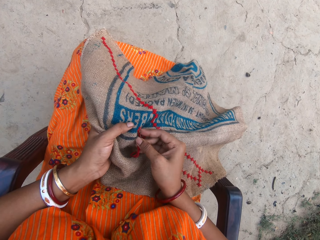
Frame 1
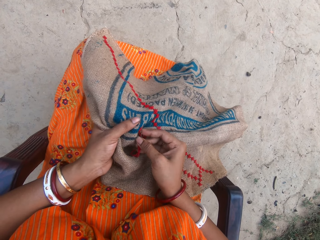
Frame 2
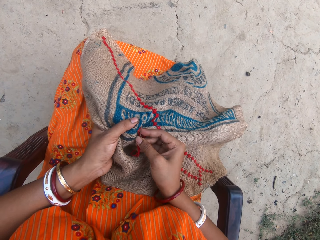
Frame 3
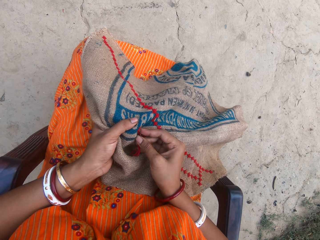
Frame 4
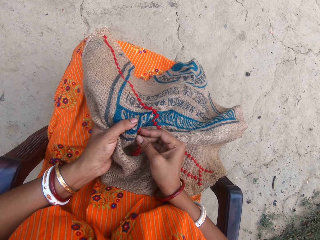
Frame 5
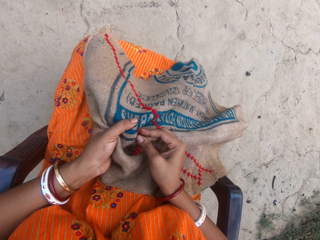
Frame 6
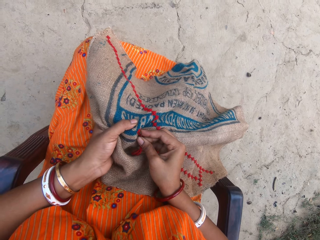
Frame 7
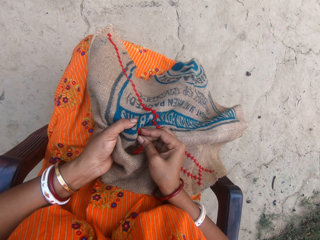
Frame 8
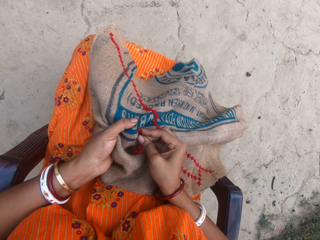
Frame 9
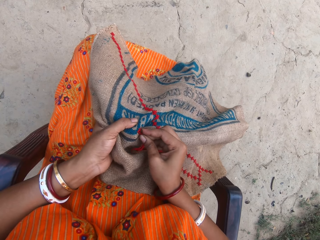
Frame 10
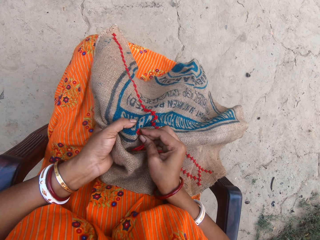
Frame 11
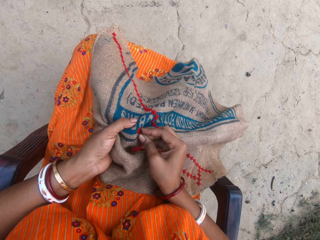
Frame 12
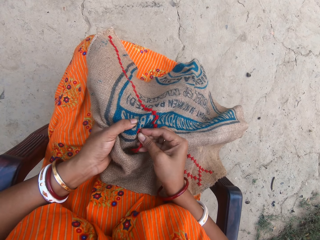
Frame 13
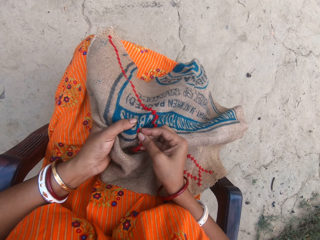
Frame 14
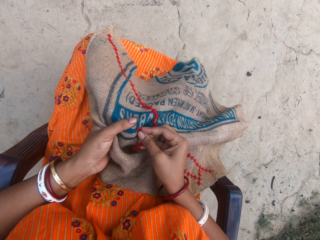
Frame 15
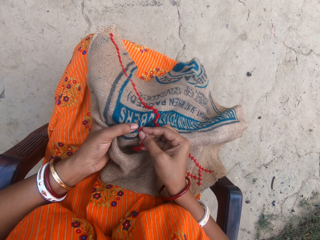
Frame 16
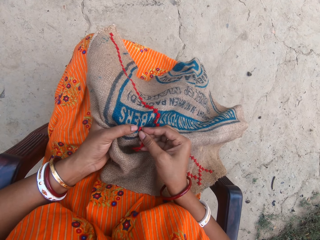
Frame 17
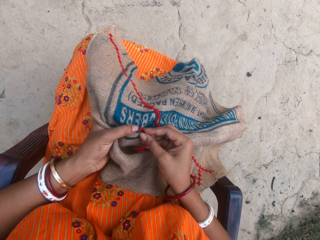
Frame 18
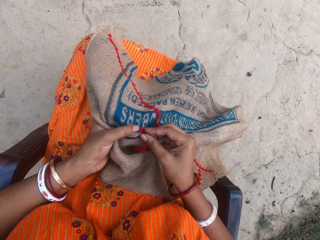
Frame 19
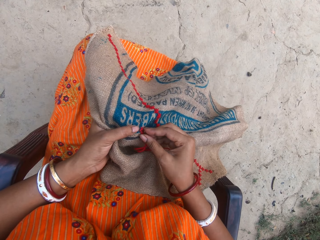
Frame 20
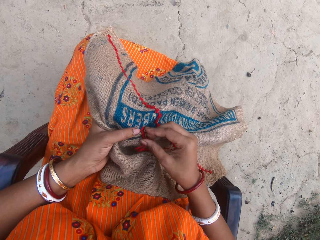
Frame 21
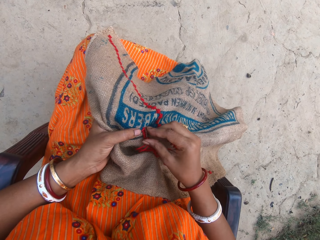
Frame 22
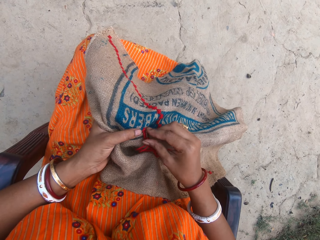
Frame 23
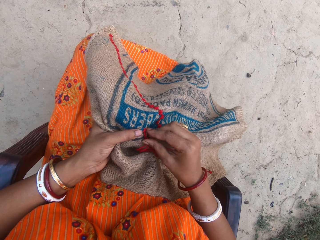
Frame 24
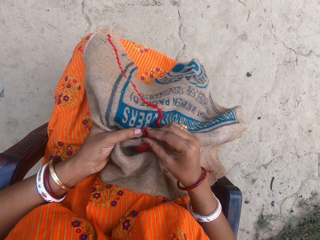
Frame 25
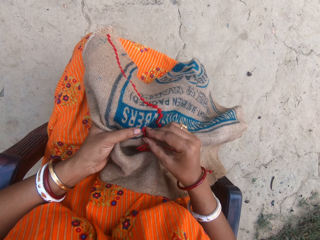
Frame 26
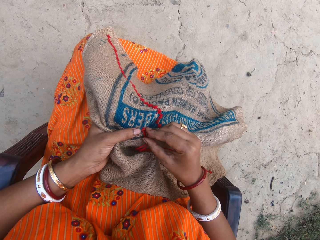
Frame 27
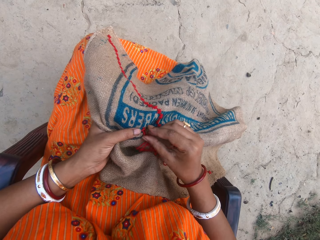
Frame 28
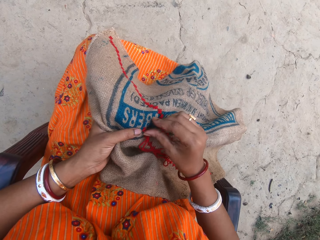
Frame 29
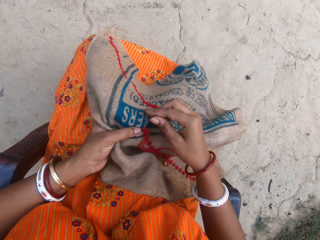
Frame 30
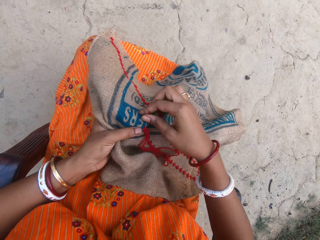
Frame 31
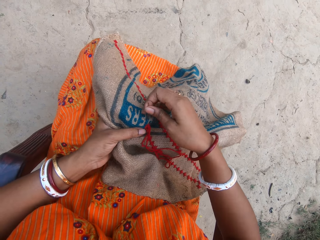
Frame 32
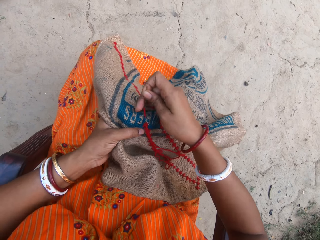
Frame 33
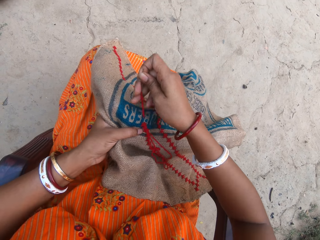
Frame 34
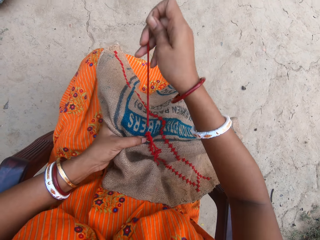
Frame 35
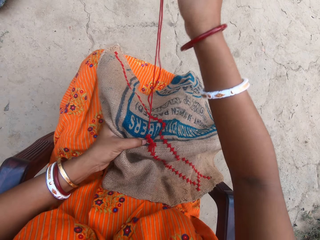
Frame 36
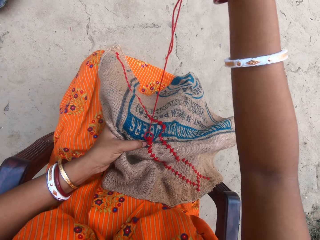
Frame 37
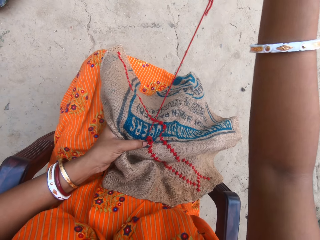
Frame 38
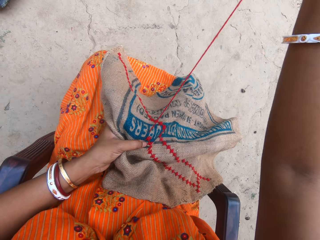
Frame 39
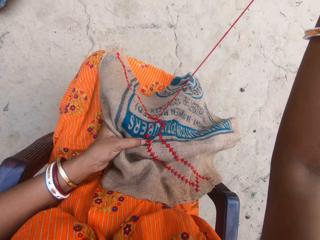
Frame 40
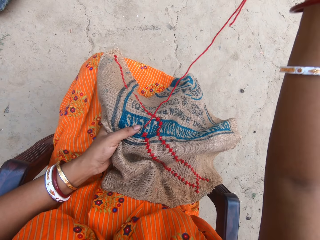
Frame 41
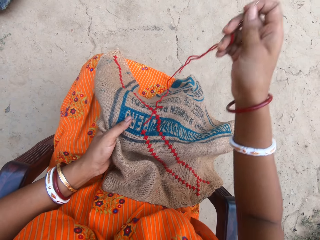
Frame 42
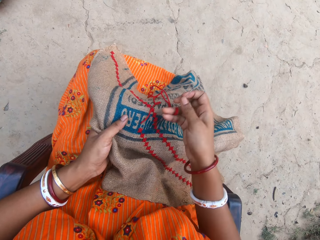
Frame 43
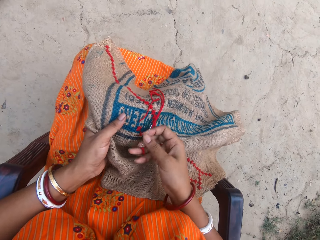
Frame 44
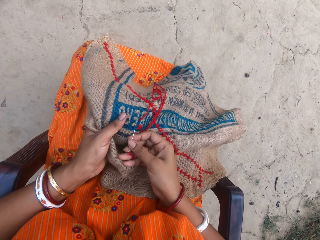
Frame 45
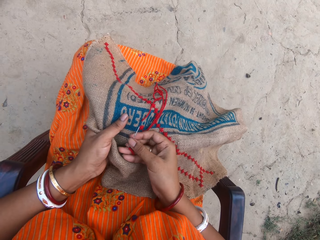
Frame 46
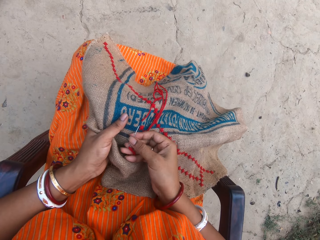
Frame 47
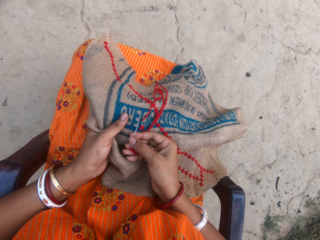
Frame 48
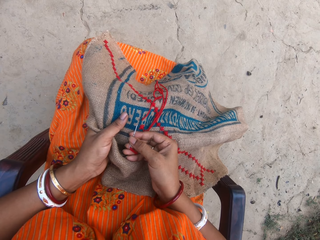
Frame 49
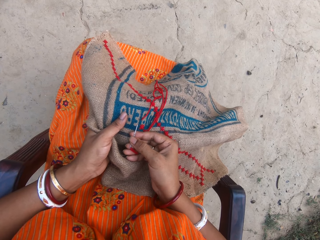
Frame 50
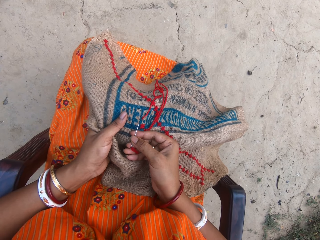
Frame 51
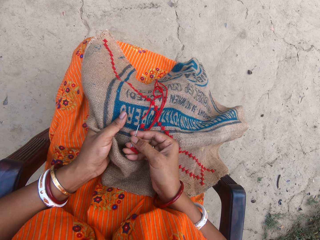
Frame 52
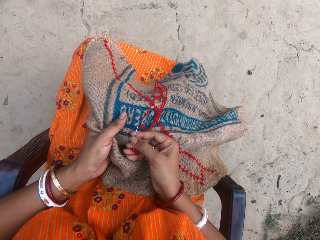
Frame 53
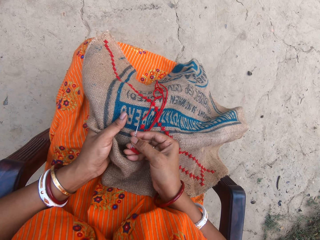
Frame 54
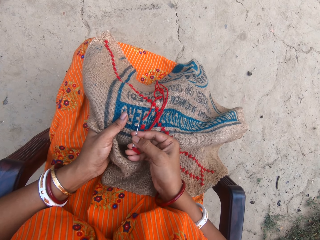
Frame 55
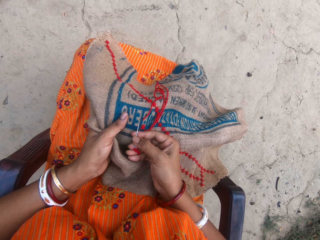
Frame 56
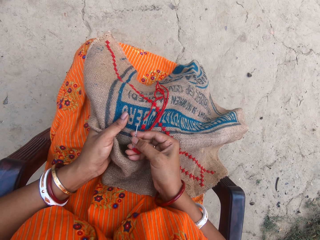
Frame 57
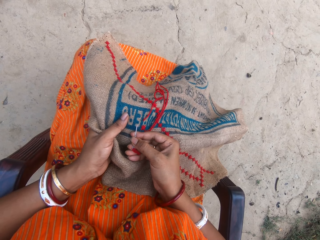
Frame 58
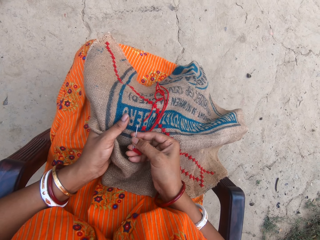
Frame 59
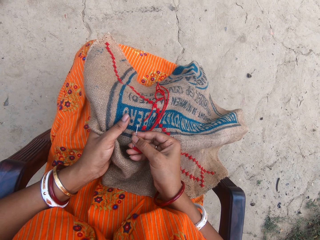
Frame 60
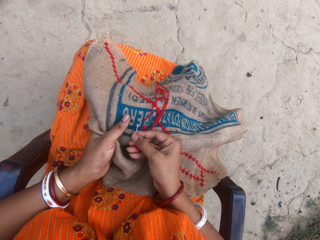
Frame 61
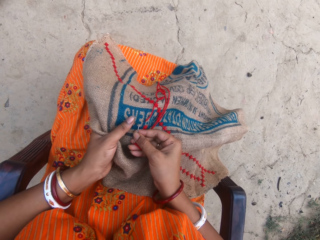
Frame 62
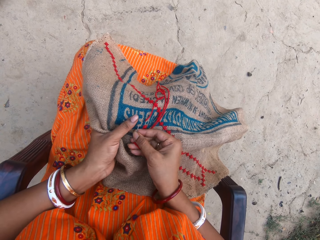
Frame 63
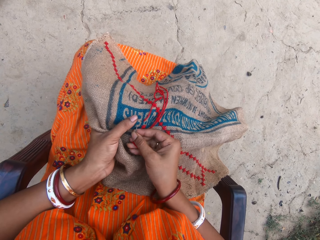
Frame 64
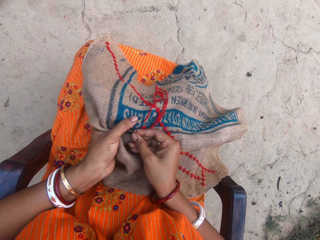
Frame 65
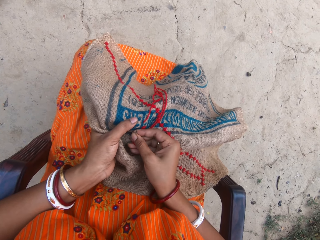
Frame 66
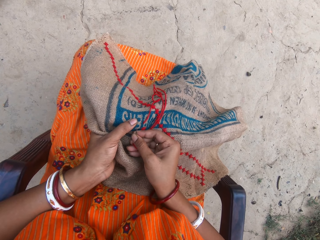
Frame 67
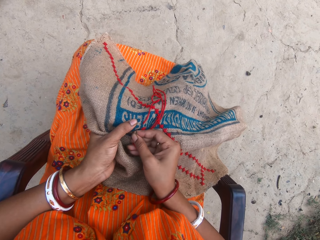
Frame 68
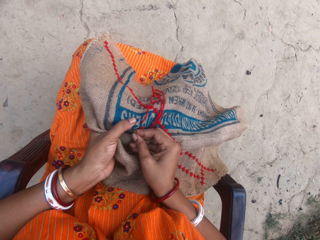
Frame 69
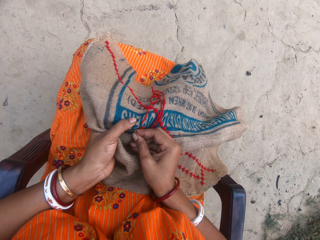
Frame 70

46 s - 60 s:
The camera wearer pulls a thread. They knit a sack.

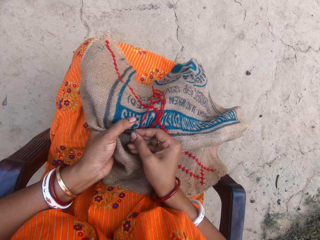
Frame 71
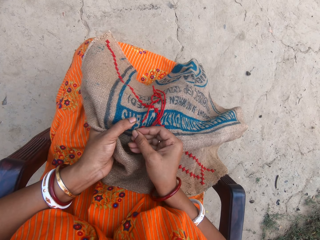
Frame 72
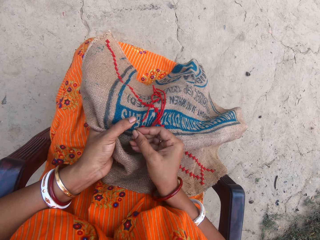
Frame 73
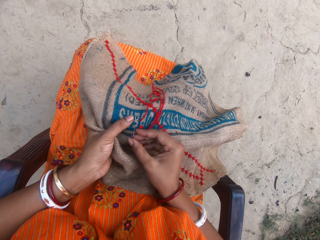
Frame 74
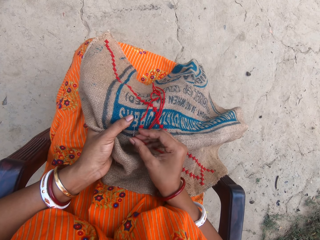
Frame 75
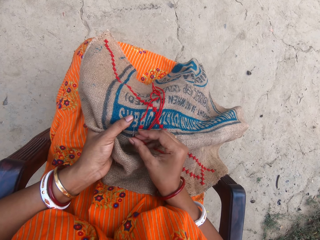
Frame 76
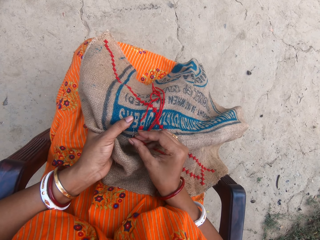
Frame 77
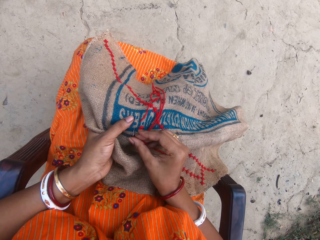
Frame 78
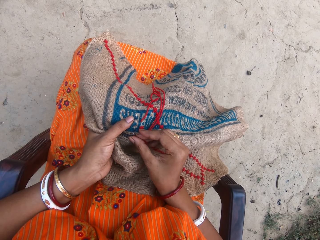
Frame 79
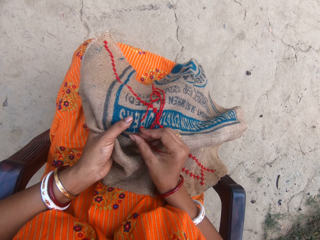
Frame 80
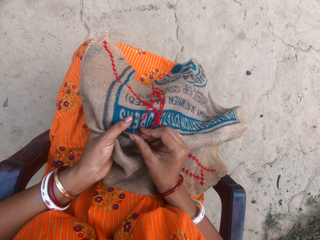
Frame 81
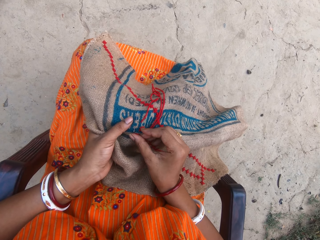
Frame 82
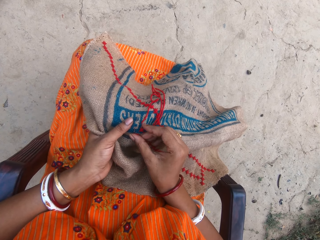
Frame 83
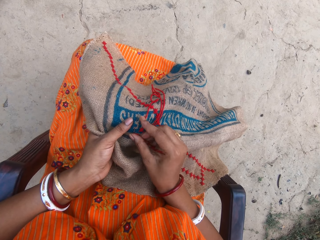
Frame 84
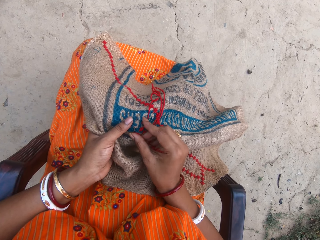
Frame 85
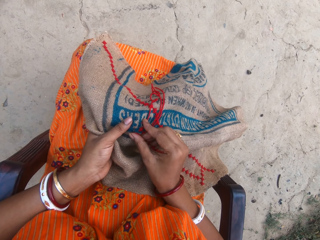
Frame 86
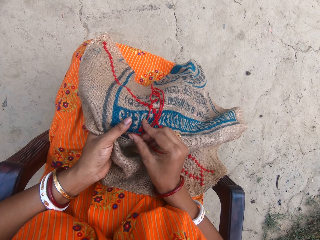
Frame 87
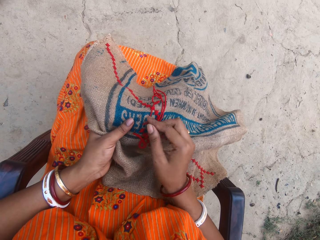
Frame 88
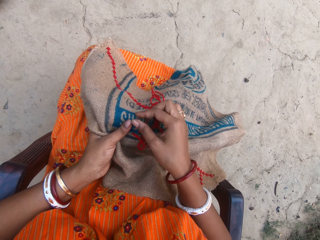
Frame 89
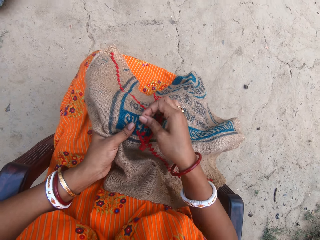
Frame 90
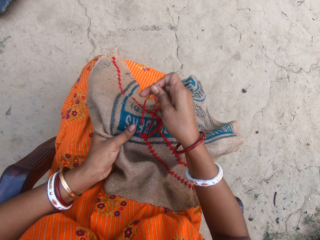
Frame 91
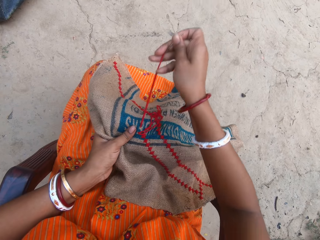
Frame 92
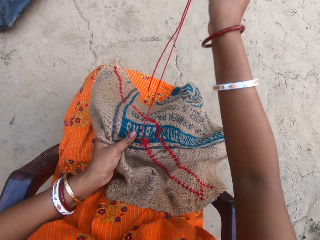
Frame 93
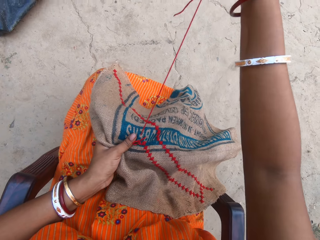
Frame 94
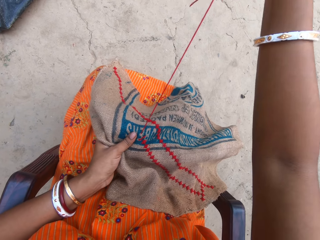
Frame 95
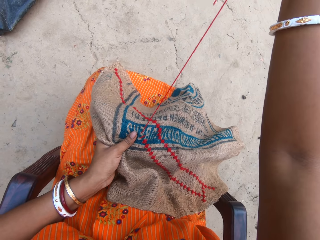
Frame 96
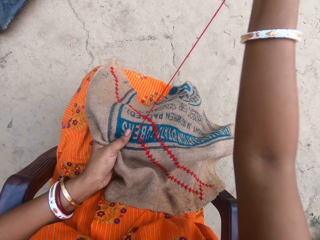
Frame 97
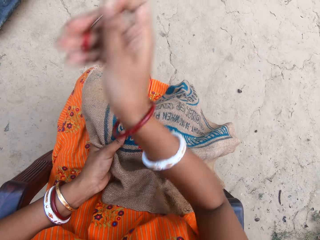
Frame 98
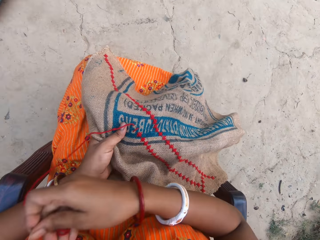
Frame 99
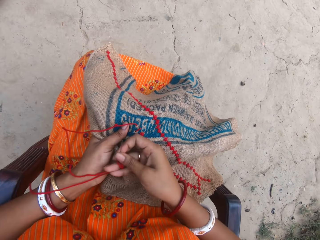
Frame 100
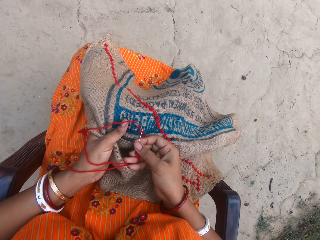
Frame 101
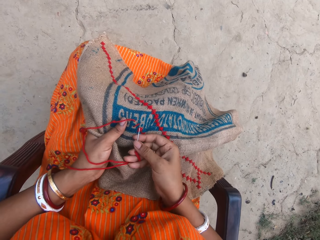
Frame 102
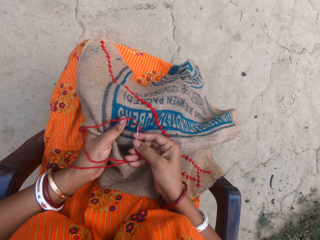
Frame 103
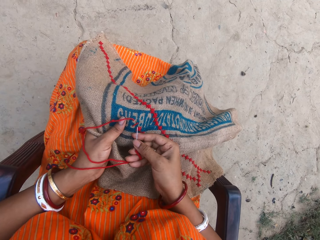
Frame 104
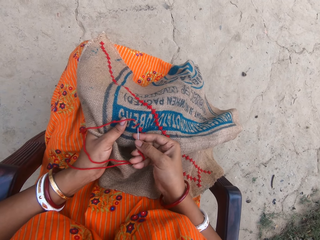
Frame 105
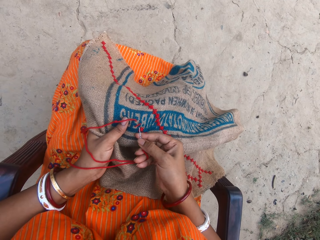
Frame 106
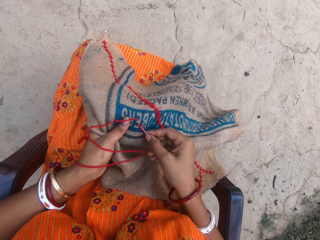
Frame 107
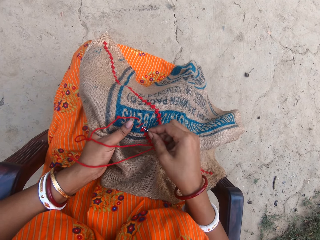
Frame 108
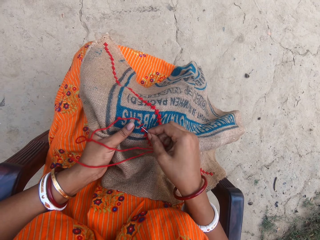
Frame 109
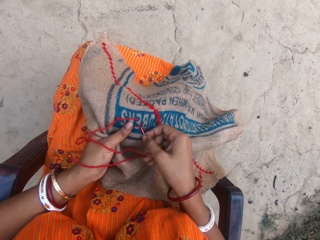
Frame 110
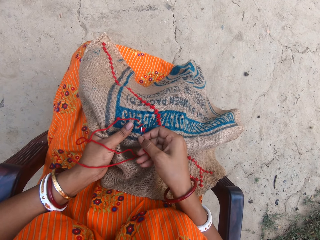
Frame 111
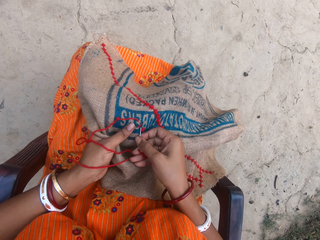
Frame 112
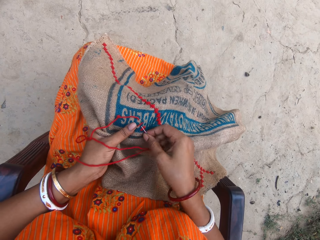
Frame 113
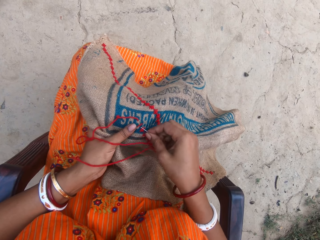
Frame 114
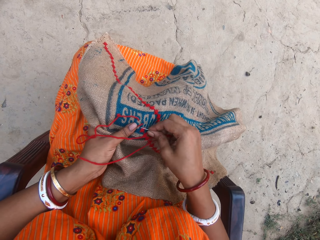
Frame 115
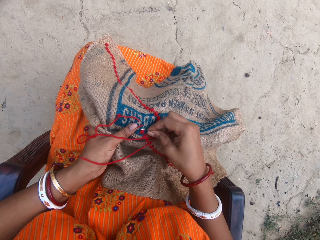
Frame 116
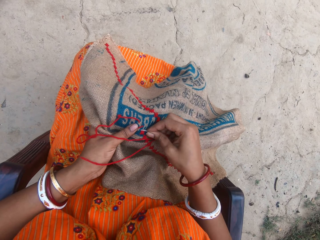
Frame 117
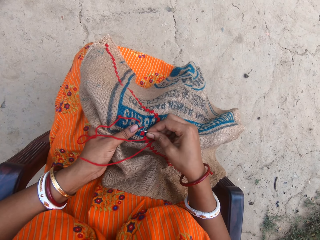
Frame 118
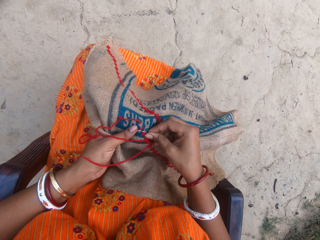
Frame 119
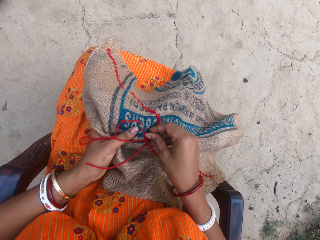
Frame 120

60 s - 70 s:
The camera wearer pulls a thread. They knit a sack.
